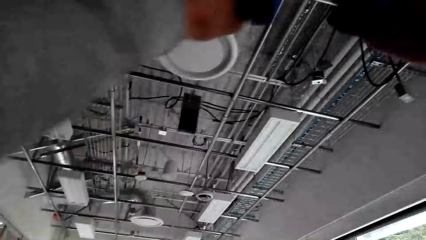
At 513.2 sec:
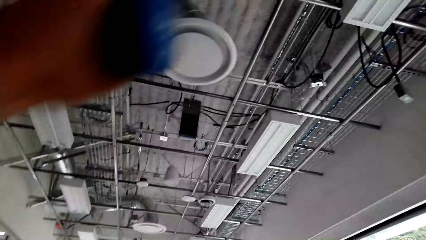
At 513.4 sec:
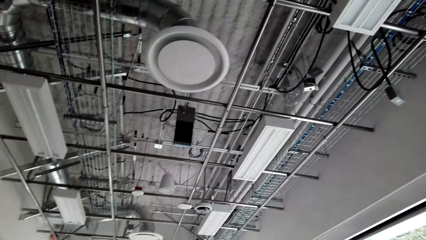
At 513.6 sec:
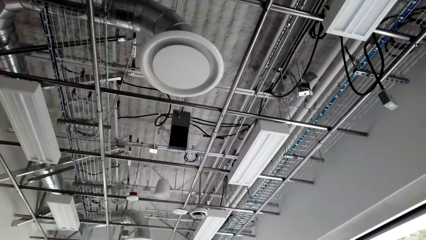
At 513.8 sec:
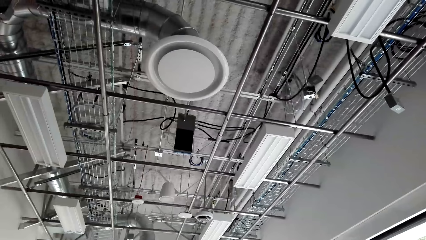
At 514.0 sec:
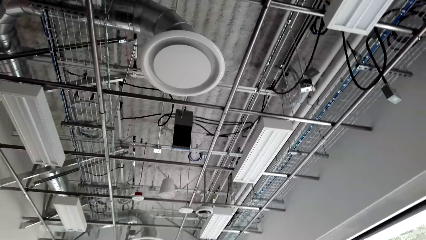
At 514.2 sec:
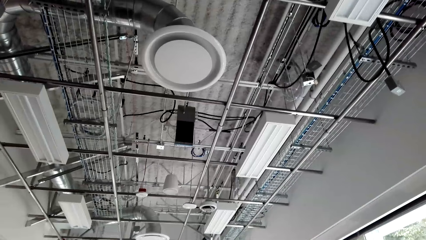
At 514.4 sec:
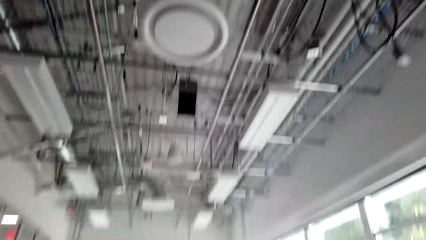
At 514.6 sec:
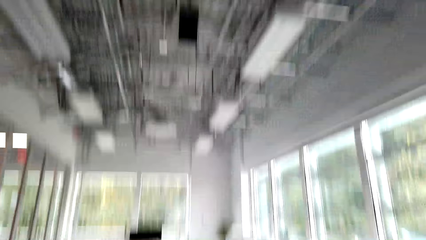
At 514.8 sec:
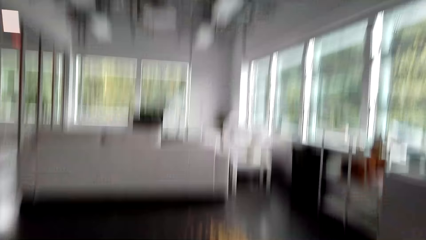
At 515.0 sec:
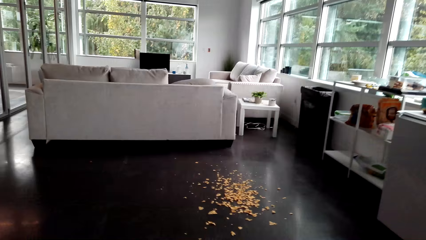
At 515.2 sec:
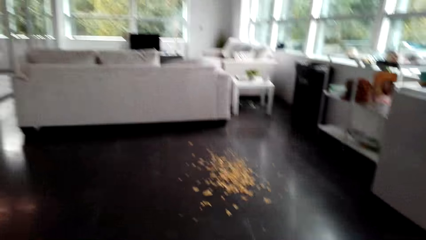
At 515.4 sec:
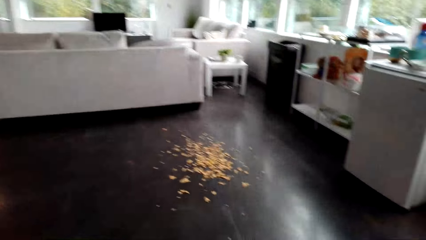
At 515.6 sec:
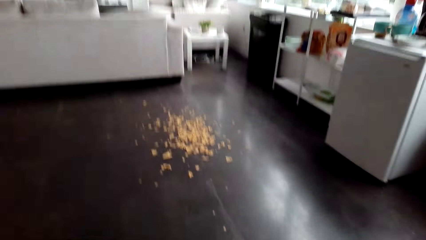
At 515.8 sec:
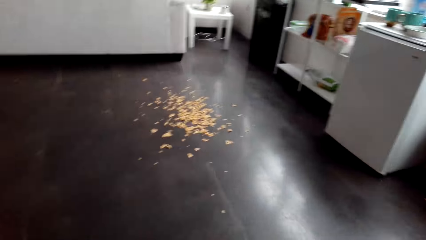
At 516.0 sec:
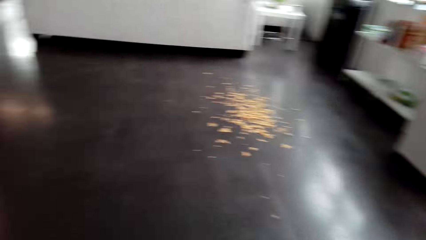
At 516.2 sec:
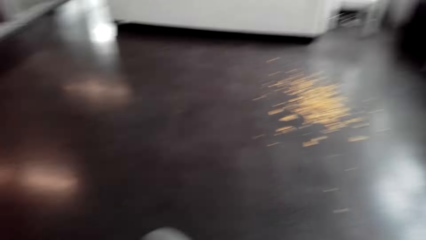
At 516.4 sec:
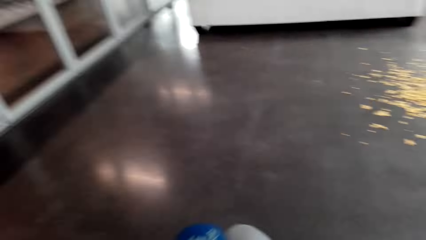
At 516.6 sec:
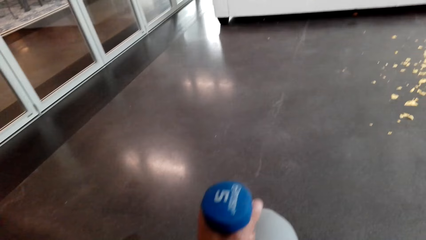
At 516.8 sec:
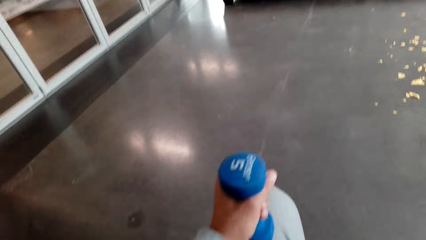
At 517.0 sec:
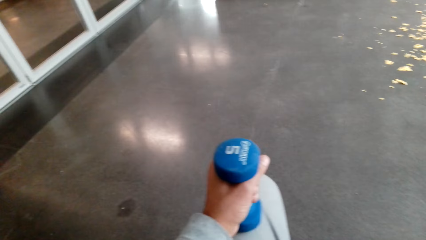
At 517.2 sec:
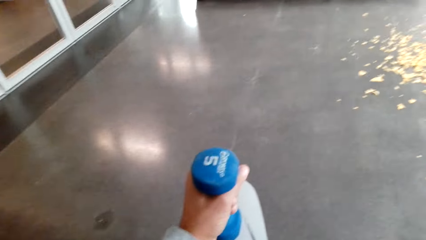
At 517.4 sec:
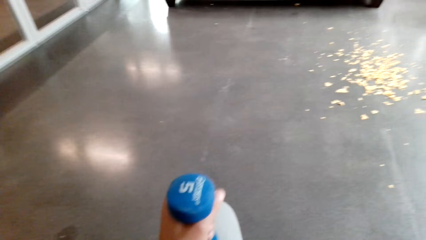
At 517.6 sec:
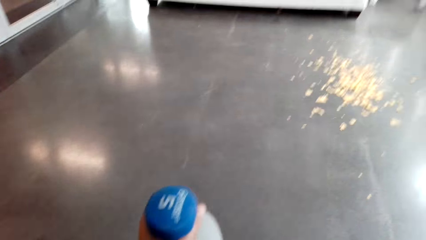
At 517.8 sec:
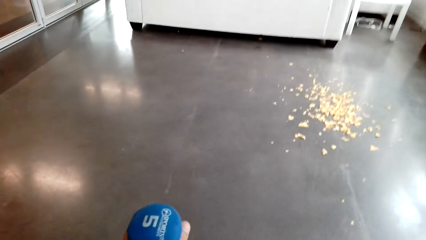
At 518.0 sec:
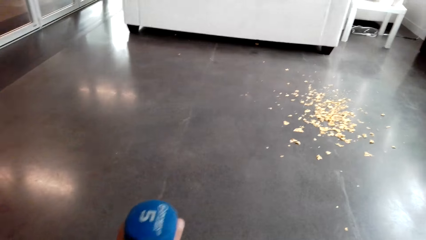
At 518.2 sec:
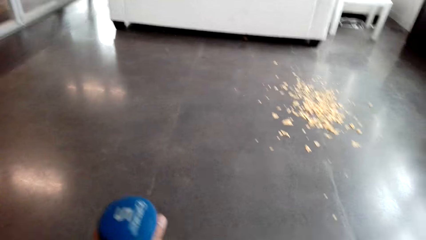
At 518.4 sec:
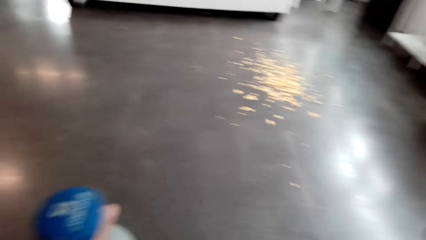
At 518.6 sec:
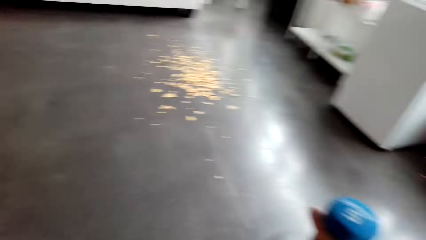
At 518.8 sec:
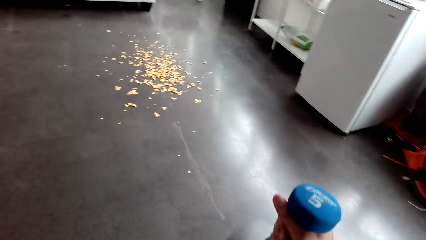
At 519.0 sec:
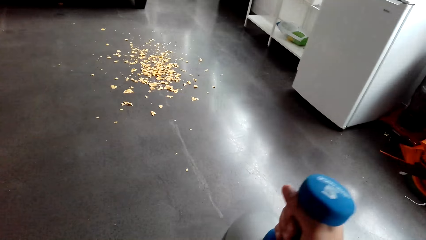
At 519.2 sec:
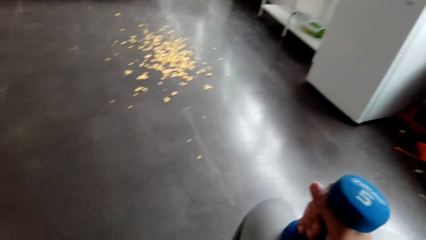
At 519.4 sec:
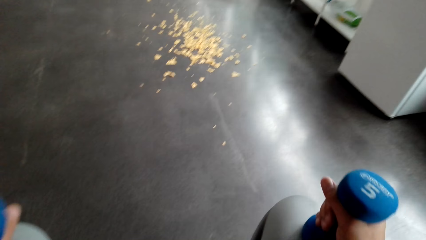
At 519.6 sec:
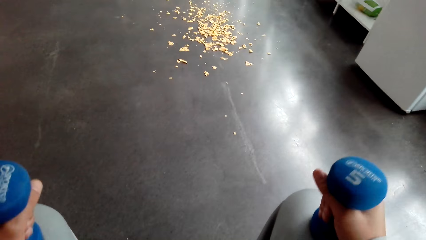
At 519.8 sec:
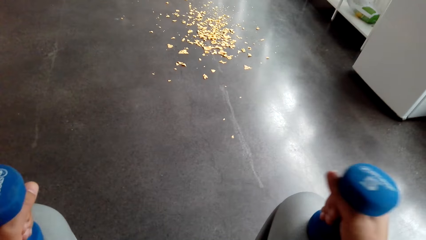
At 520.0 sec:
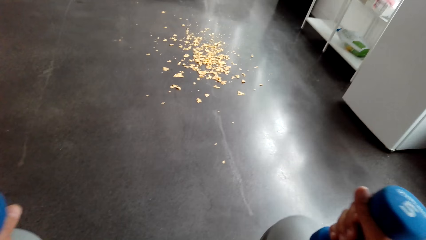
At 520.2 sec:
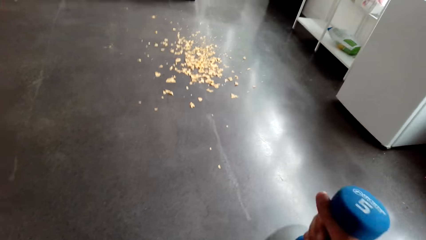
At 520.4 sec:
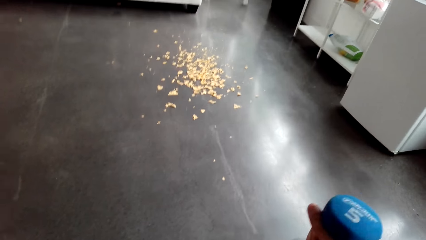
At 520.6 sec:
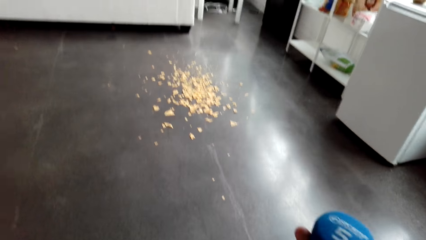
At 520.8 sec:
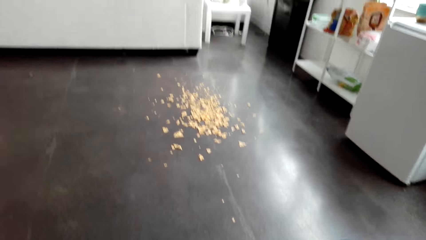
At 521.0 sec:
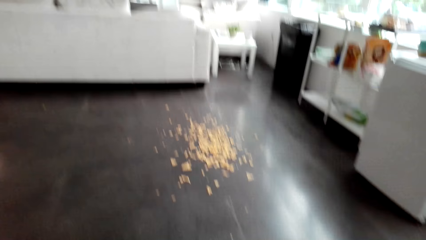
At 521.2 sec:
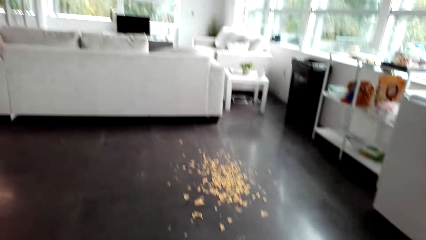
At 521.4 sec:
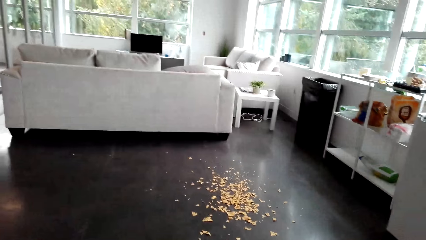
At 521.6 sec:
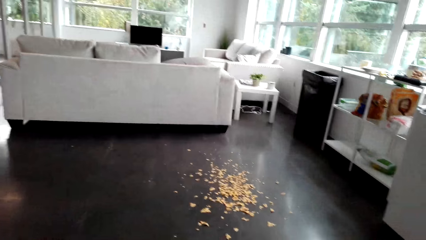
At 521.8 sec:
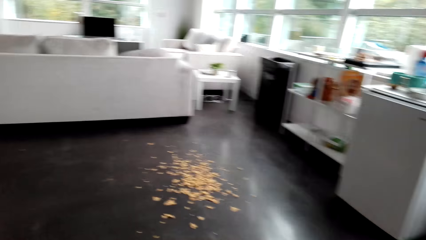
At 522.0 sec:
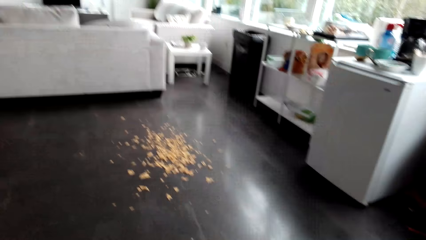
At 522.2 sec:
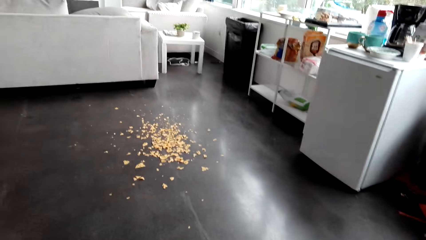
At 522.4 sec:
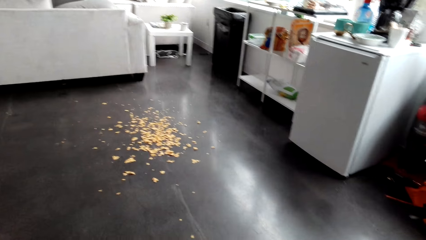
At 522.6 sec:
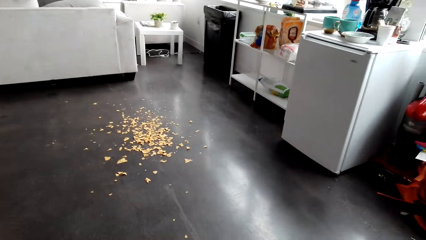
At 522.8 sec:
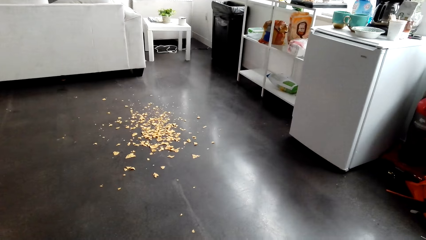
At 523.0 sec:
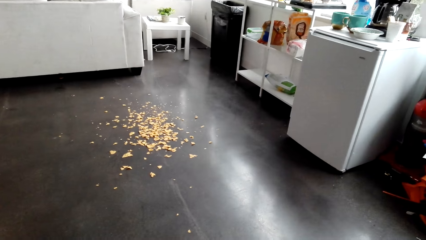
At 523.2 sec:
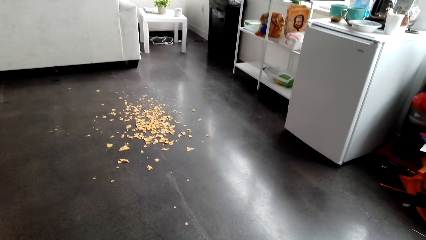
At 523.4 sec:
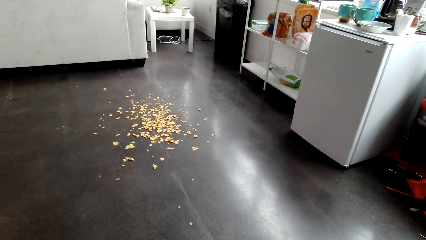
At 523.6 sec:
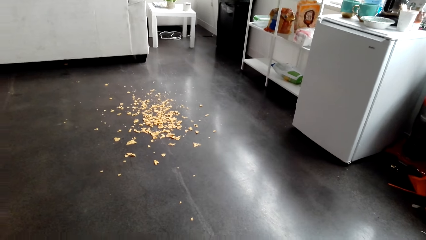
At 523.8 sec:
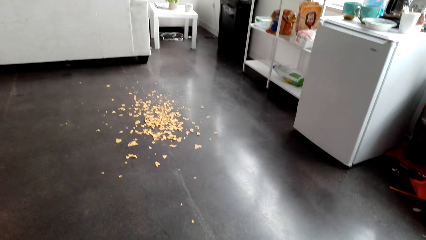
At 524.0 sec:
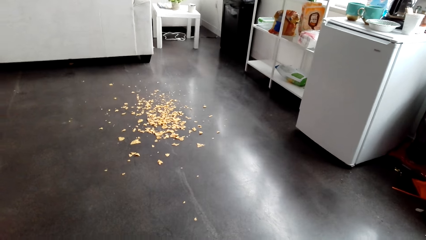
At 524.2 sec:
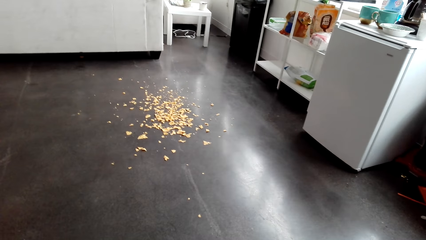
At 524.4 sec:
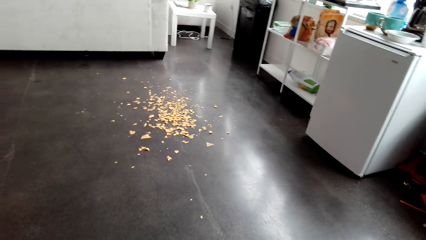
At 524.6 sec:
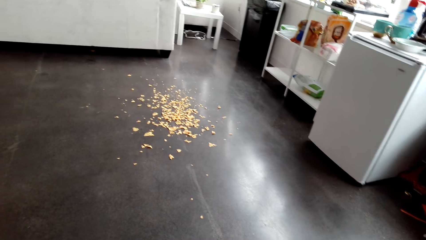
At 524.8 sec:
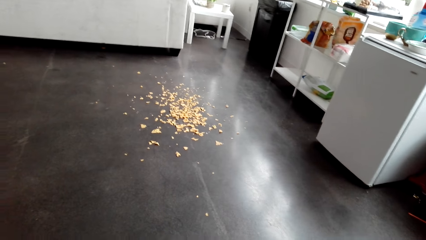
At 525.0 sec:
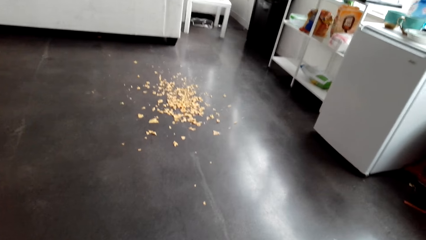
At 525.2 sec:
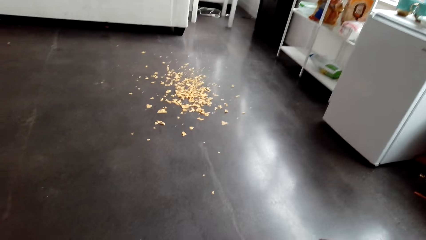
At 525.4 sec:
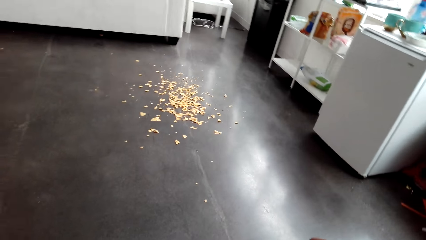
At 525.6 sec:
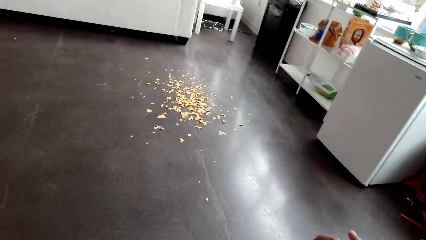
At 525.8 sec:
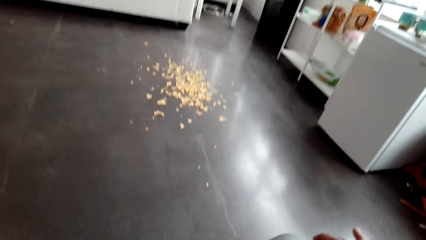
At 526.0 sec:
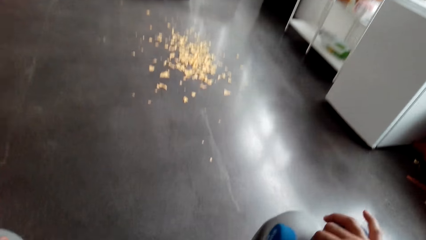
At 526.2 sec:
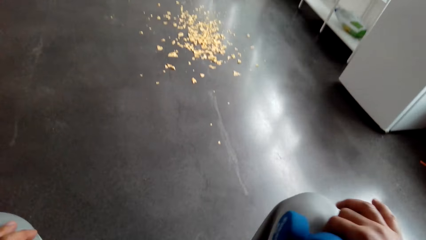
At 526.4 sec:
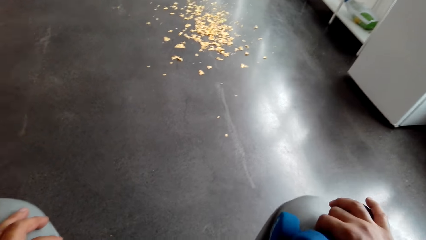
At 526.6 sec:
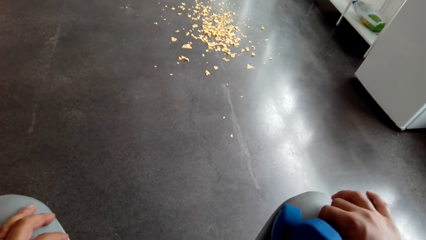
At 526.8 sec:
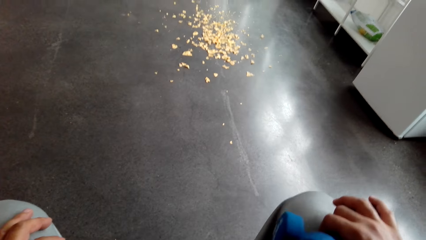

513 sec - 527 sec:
The camera wearer lifts the weights or bicep with both hands. He looks around the house. He holds the weight. He looks around the house. He lowers the bicep down on his hand. He holds the weights with both hands. He looks around the house.

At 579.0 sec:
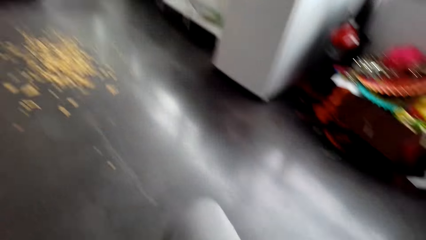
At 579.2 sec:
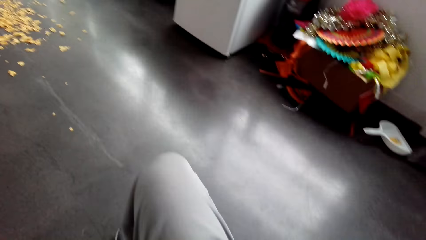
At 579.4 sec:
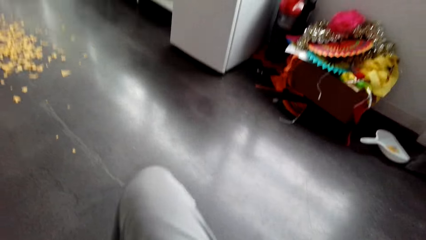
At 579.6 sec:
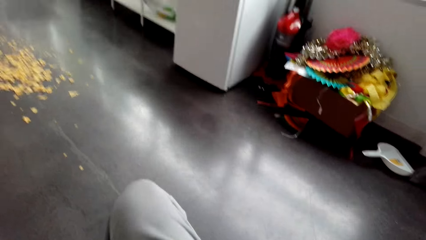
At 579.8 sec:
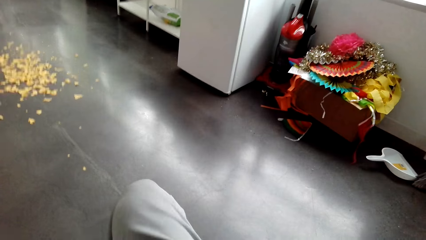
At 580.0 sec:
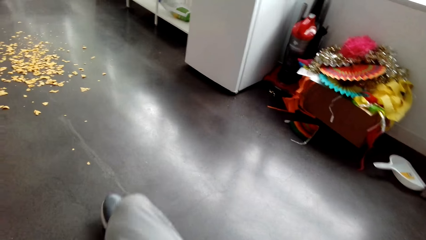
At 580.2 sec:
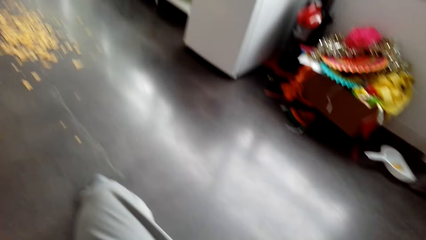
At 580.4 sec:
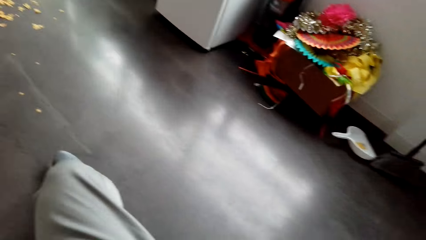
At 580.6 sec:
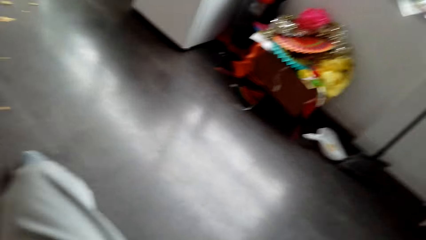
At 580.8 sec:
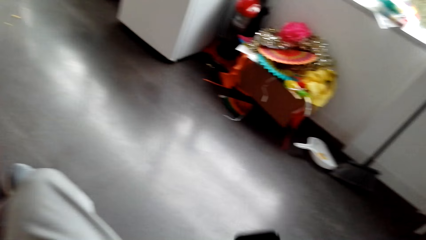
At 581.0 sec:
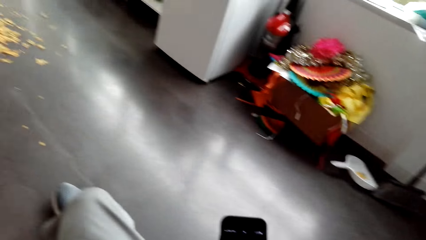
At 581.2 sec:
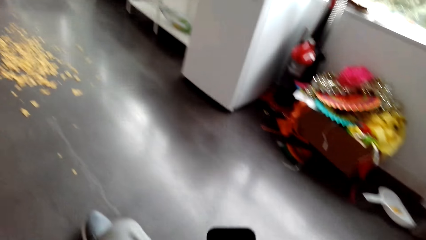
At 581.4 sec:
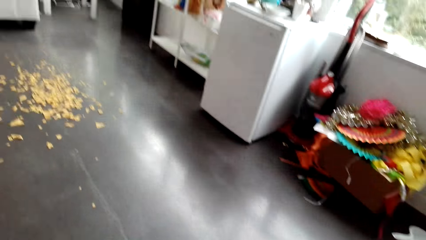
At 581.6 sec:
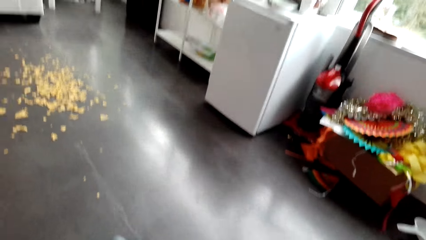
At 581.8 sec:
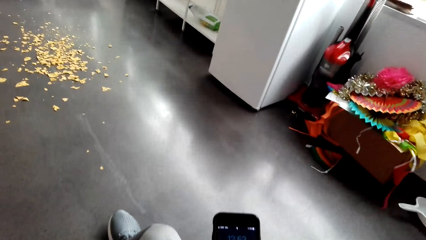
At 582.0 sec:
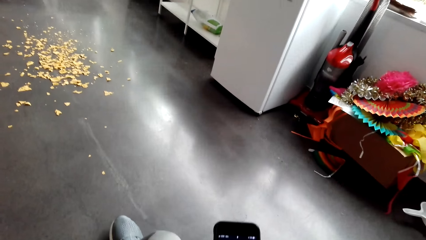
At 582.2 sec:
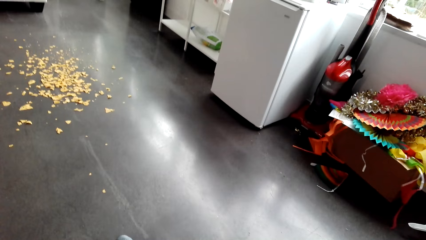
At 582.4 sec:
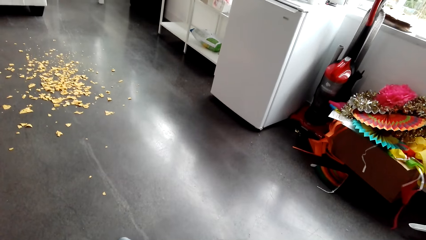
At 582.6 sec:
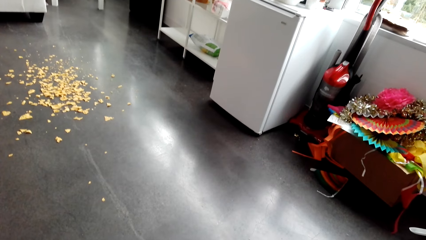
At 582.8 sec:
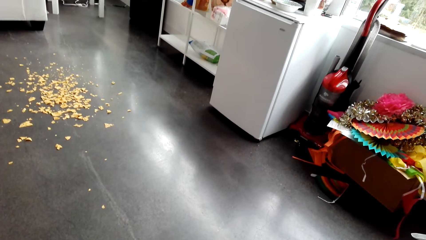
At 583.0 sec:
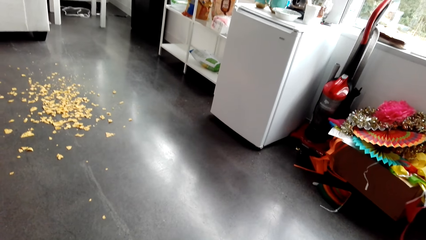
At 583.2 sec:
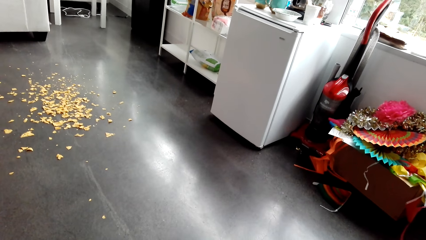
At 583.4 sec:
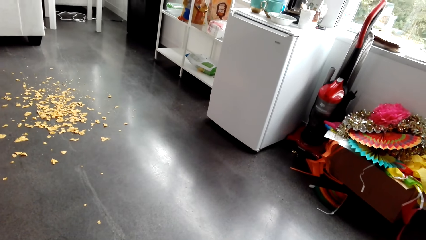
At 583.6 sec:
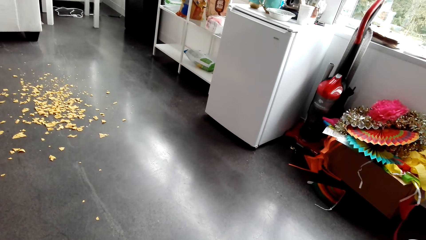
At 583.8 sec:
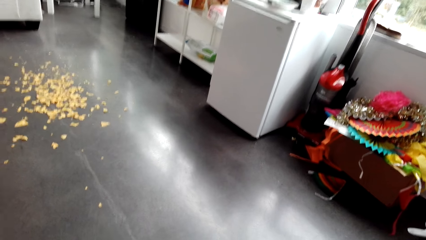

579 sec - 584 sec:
The camera wearer holds a phone.
